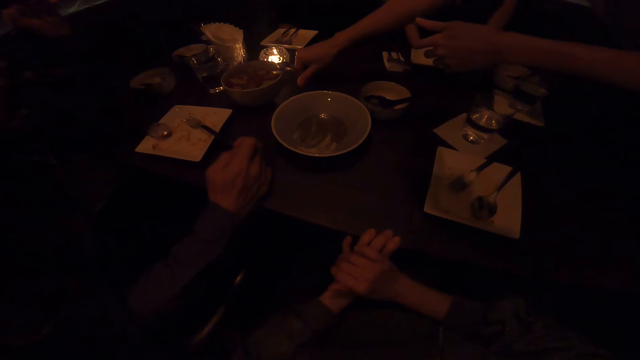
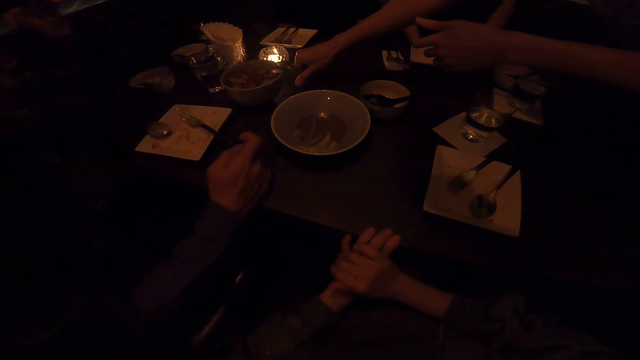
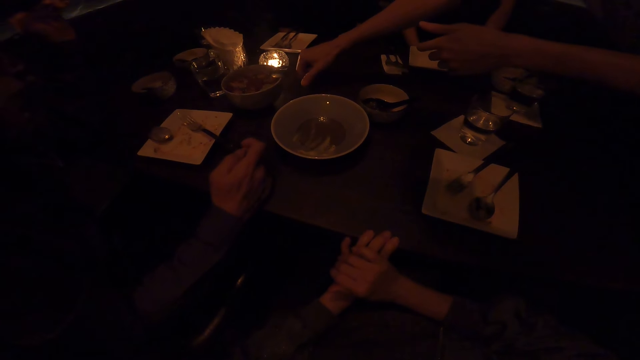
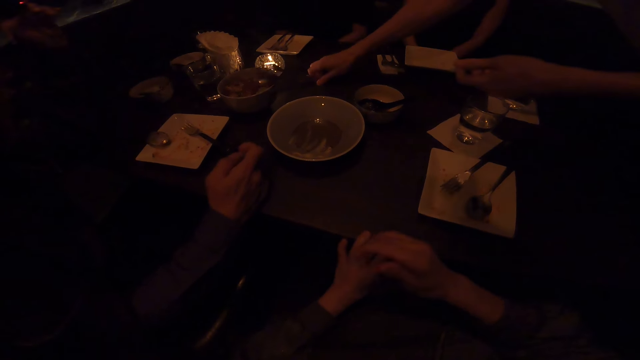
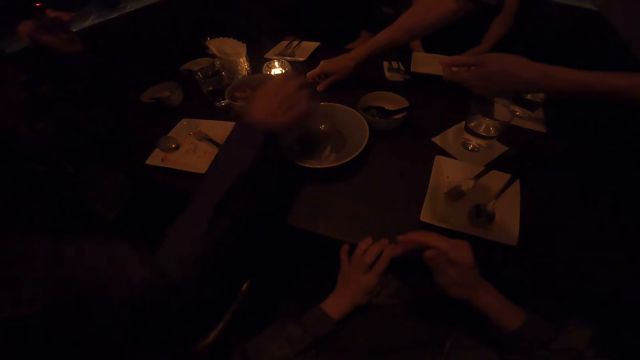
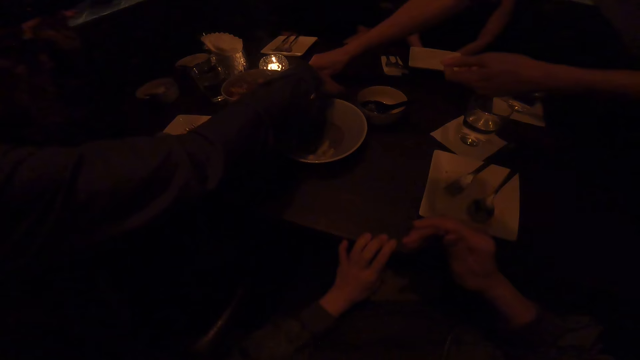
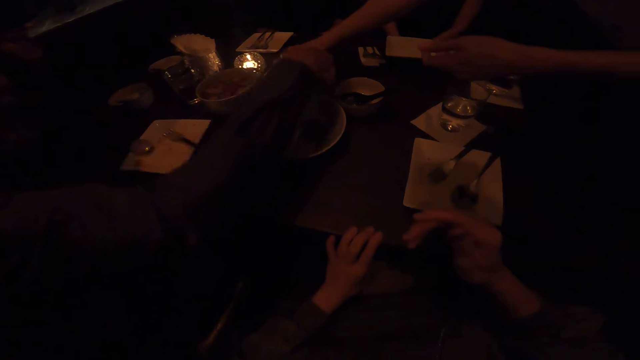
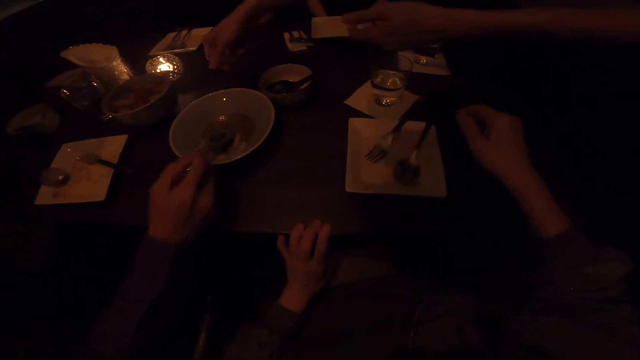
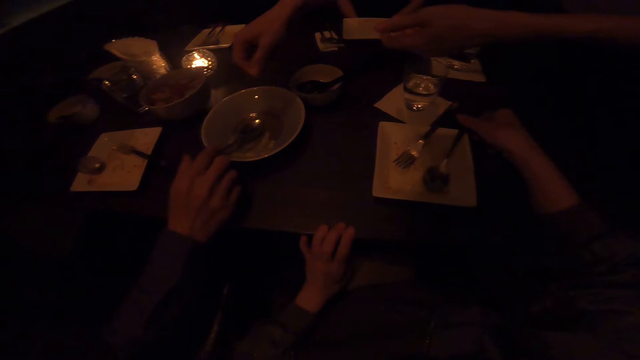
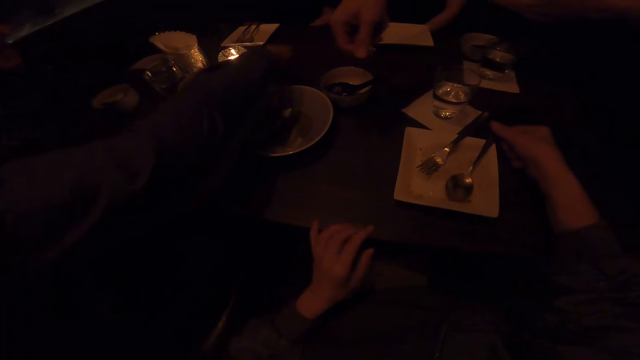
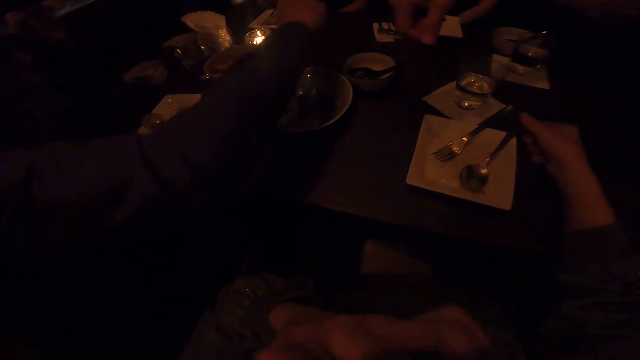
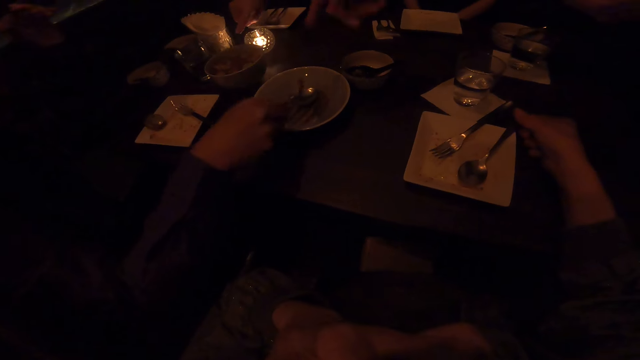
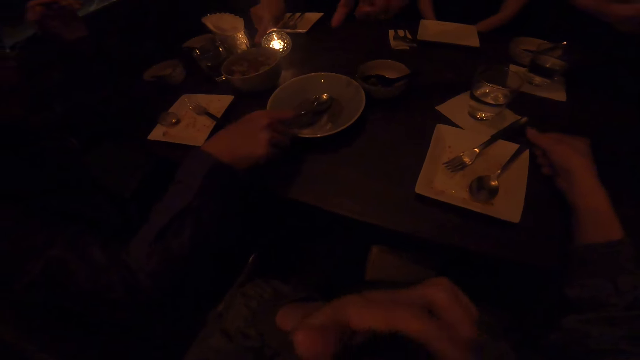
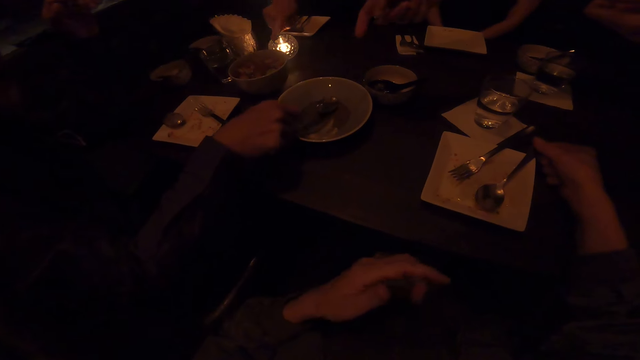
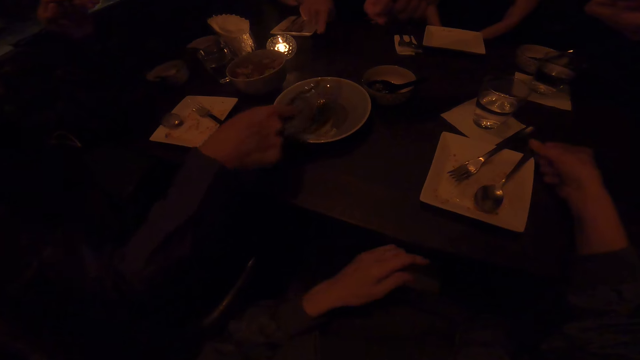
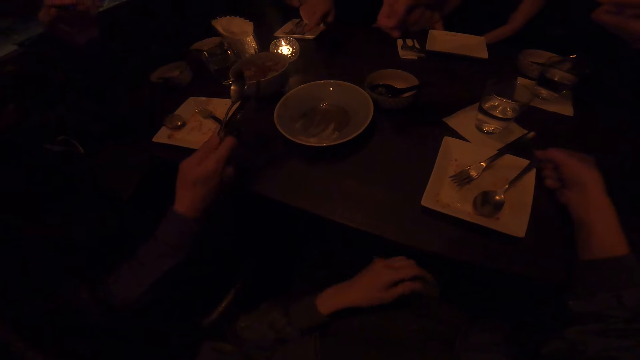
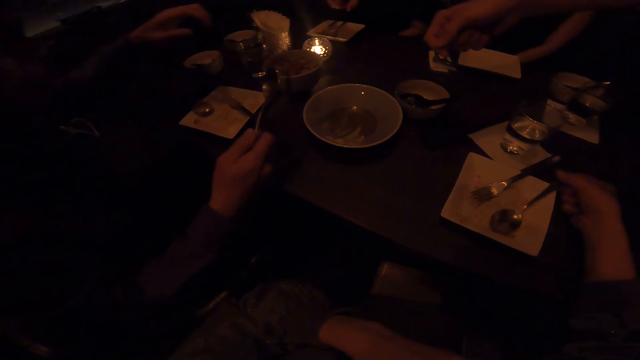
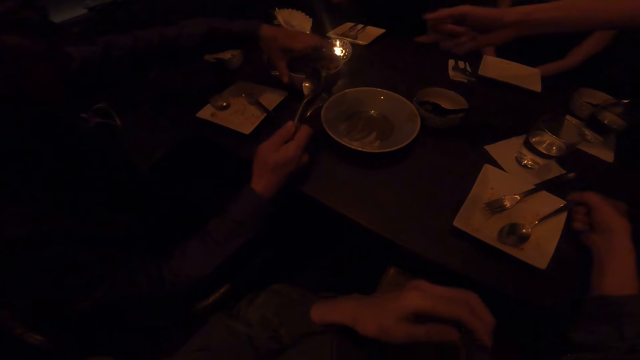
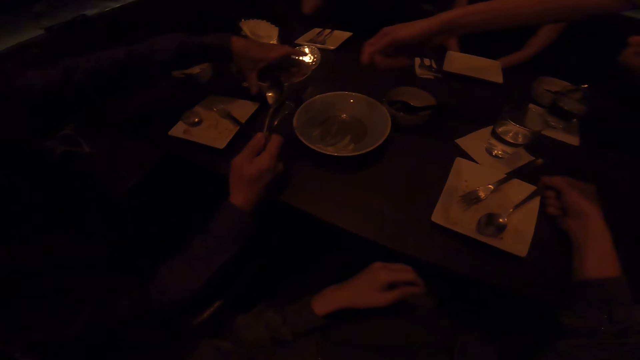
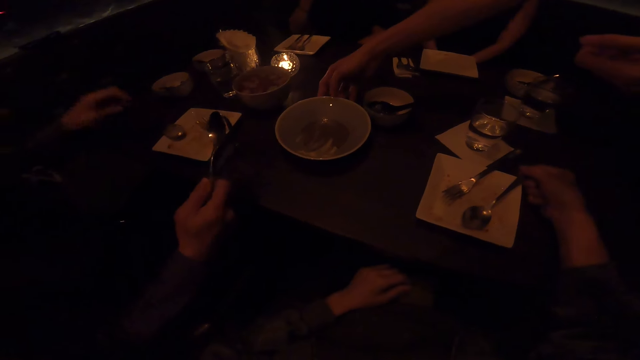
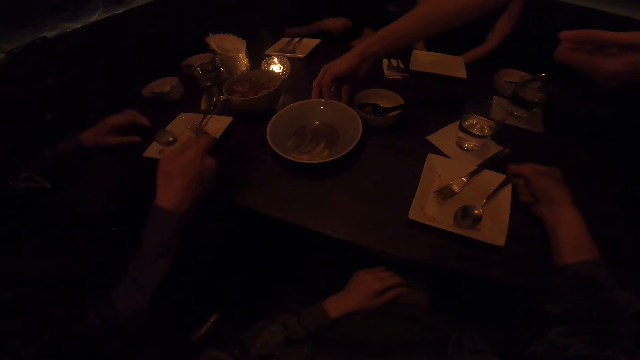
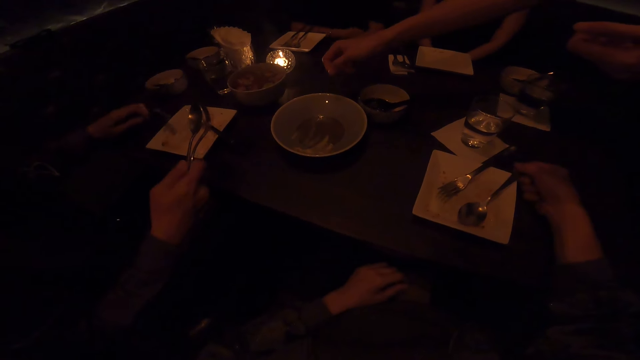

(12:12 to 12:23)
A man picks up the spoon on the table. The man puts the spoon in the bowl. The man picks up the spoon on the table. The man holds the spoon with his right hand. The camera wearer holds a spoon.

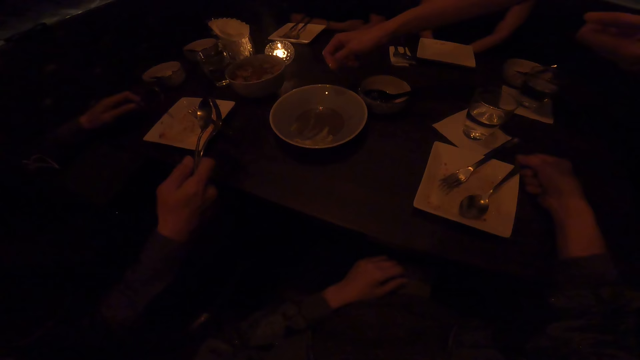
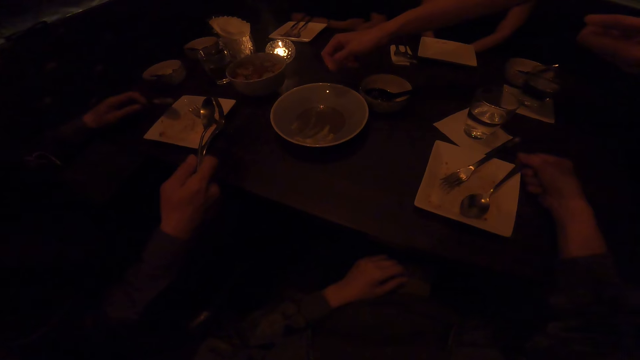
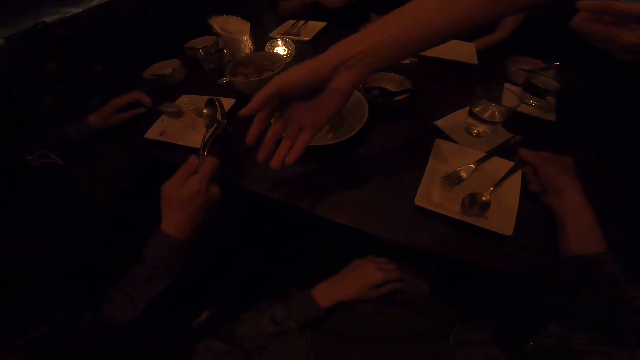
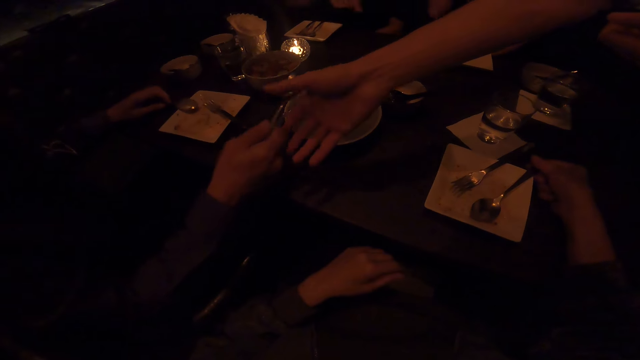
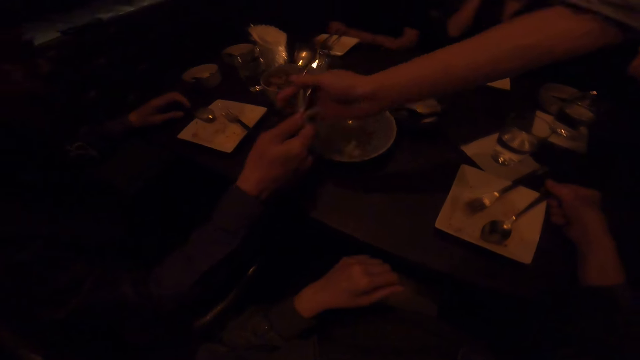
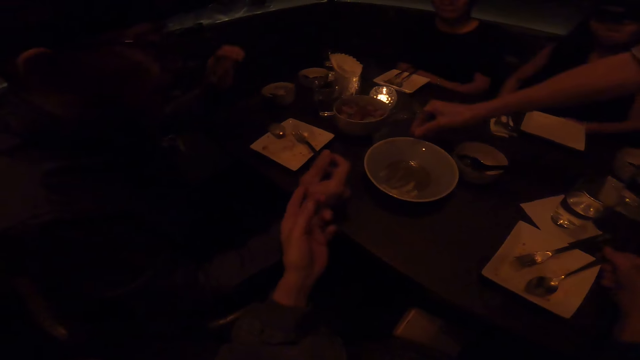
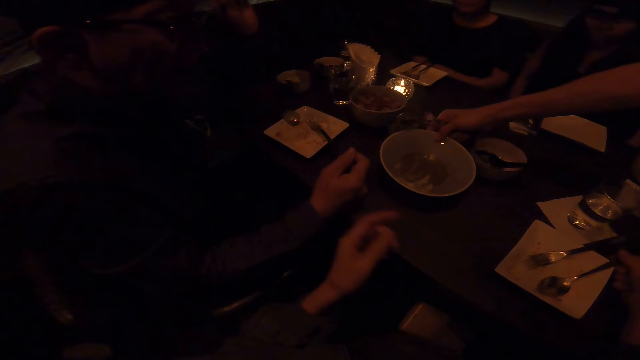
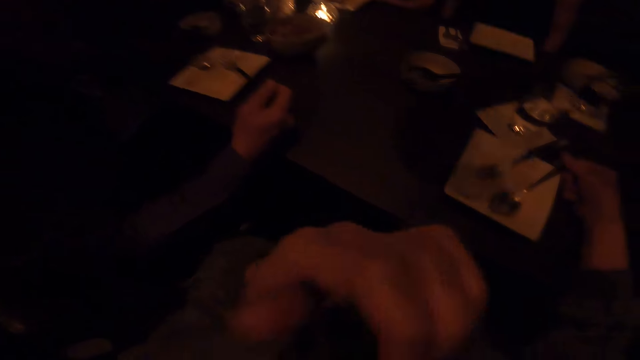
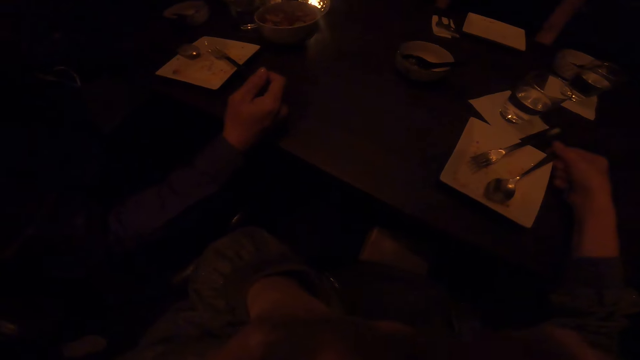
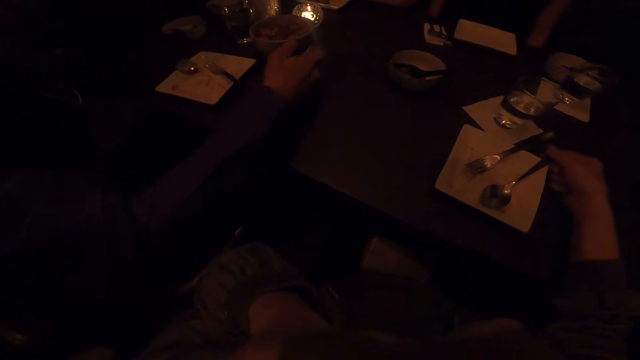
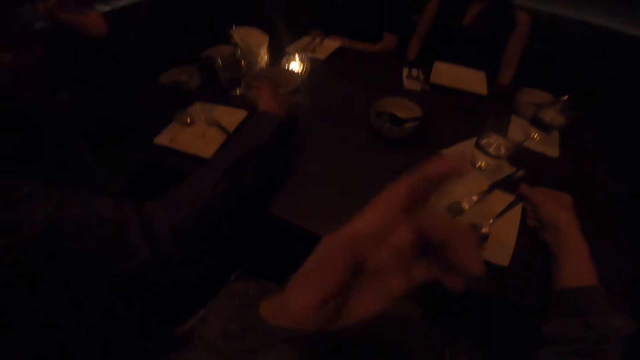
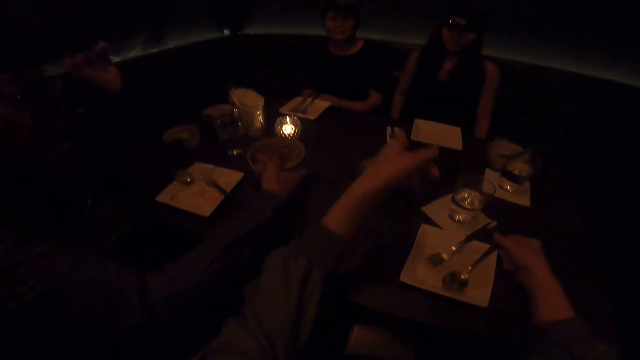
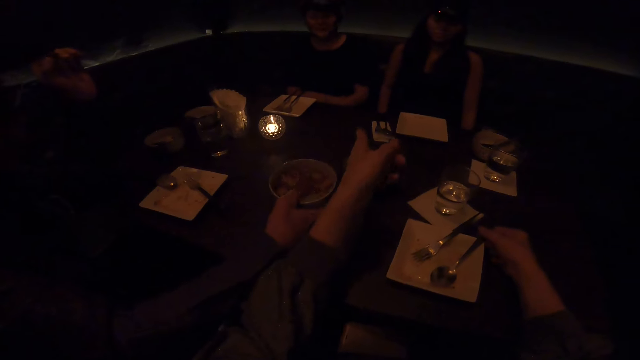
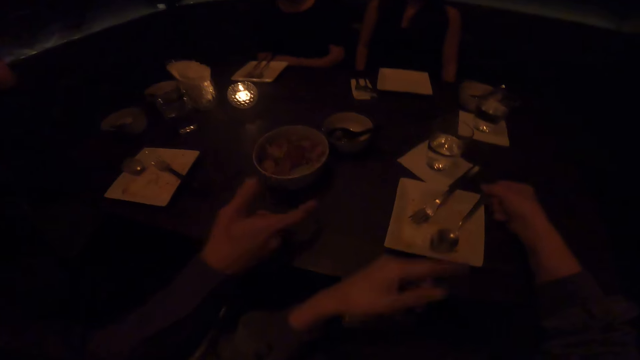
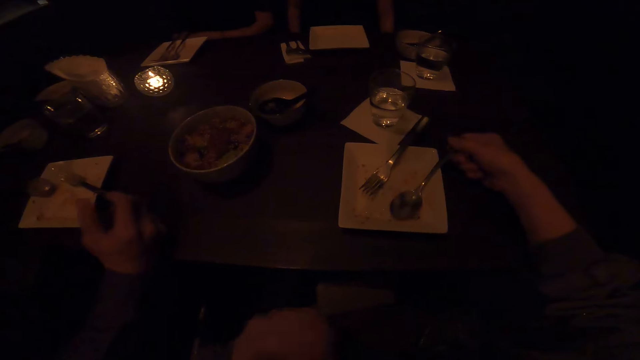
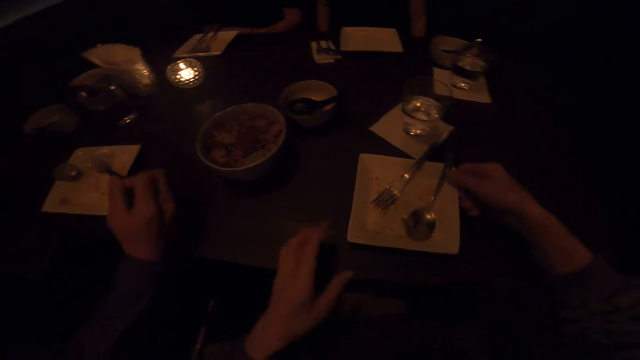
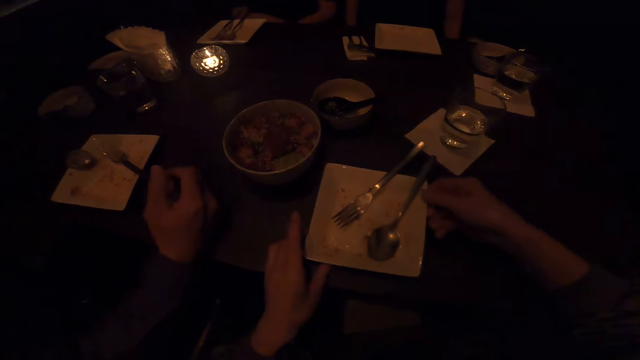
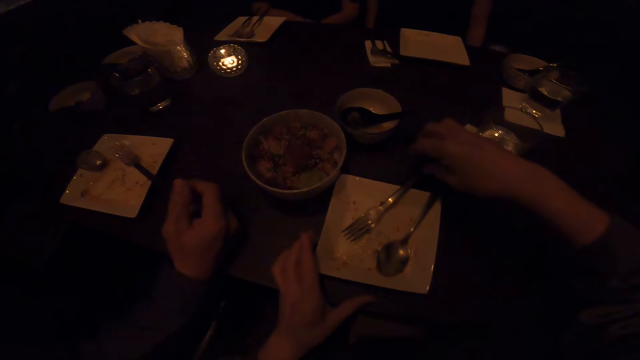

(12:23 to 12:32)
A man picks up the spoon on the table. The man picks up the bowl on the table. Another man moves the bowl on the table. The camera wearer moves the bowl or plate on the table.
